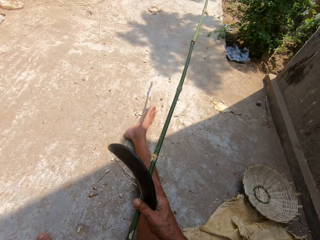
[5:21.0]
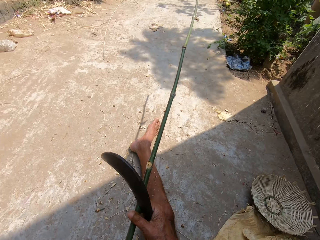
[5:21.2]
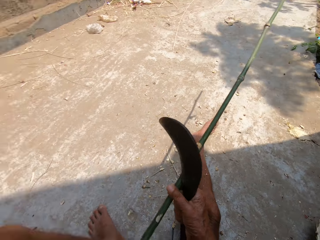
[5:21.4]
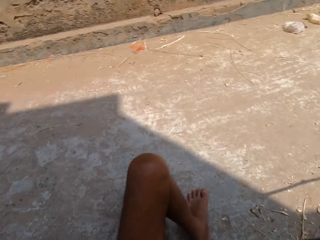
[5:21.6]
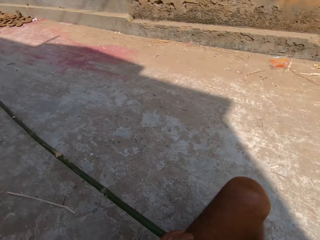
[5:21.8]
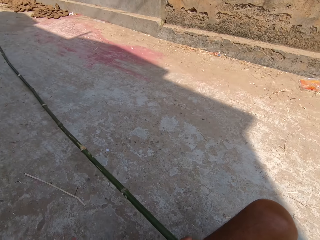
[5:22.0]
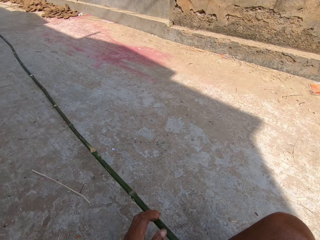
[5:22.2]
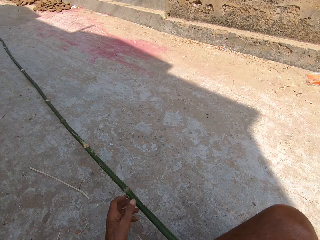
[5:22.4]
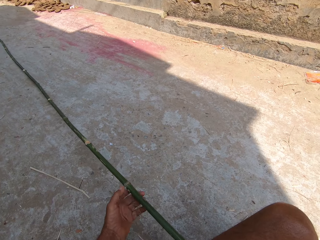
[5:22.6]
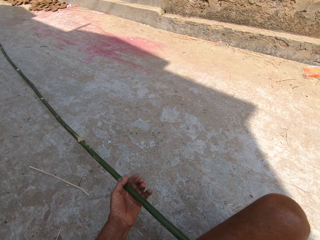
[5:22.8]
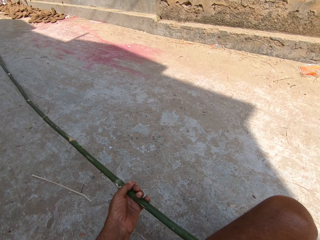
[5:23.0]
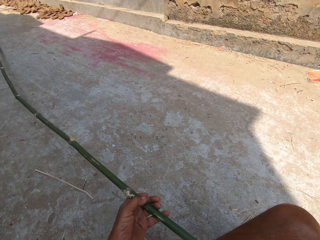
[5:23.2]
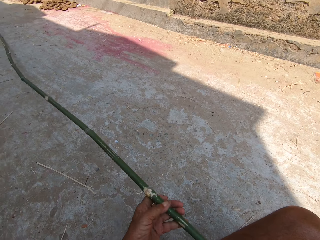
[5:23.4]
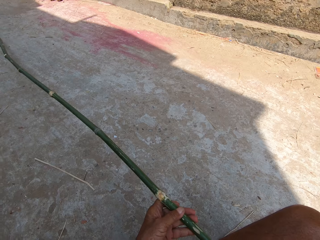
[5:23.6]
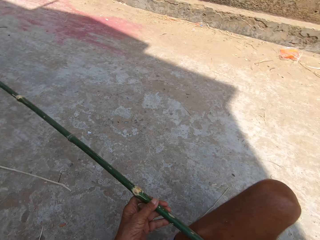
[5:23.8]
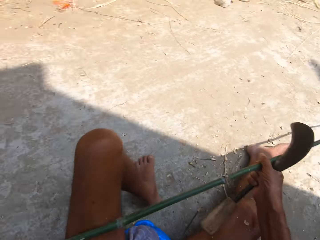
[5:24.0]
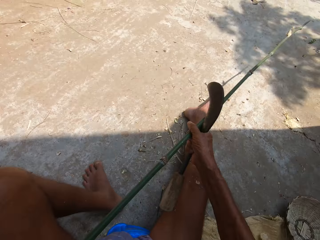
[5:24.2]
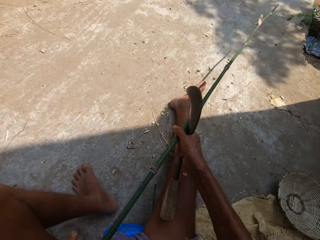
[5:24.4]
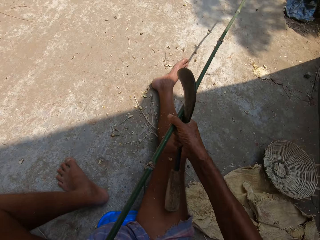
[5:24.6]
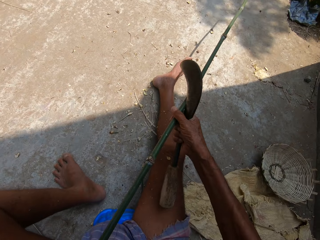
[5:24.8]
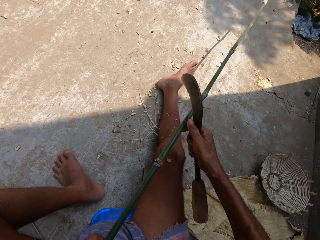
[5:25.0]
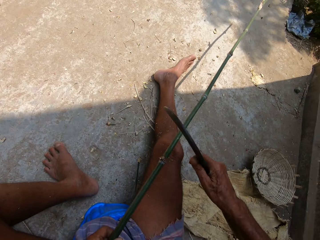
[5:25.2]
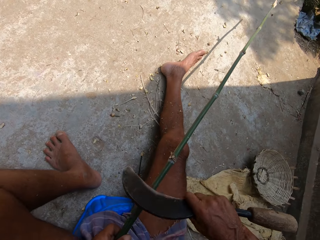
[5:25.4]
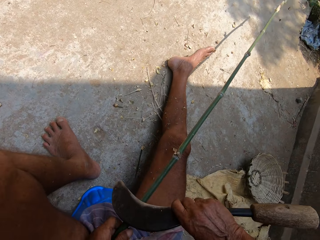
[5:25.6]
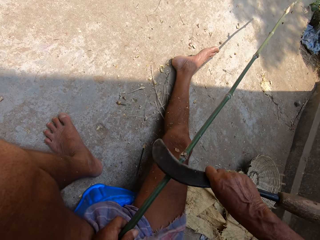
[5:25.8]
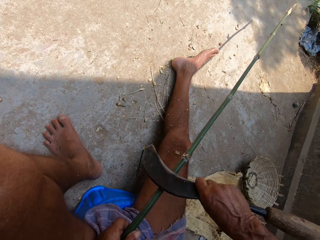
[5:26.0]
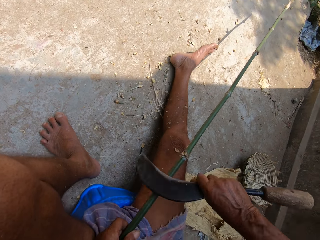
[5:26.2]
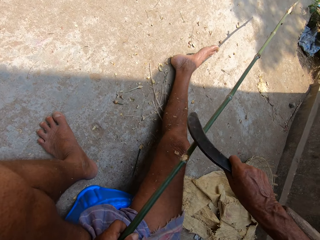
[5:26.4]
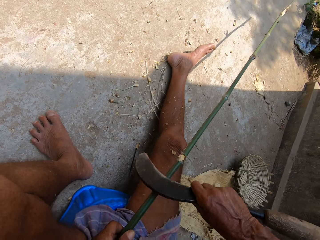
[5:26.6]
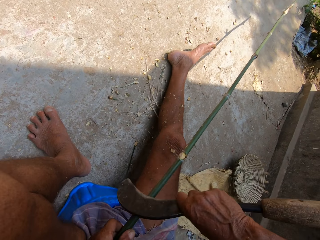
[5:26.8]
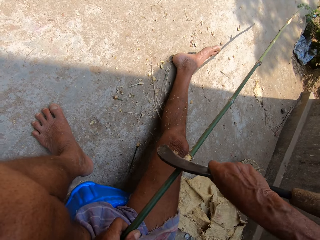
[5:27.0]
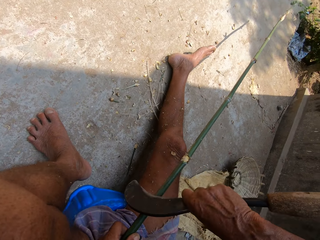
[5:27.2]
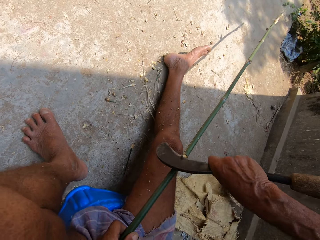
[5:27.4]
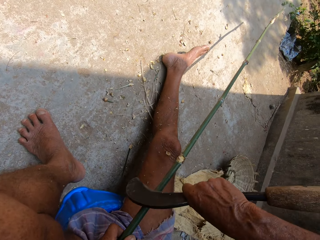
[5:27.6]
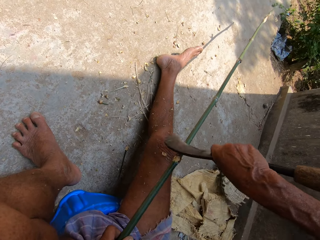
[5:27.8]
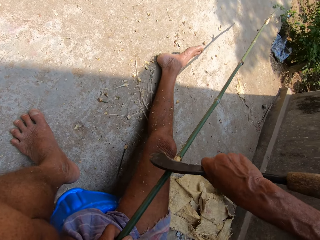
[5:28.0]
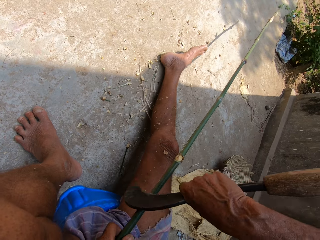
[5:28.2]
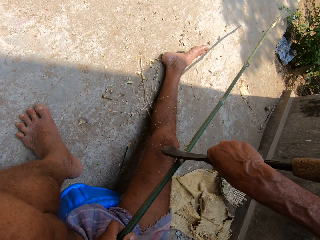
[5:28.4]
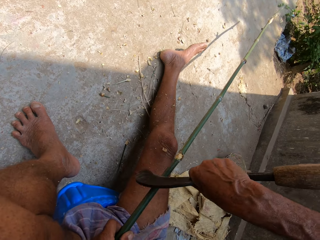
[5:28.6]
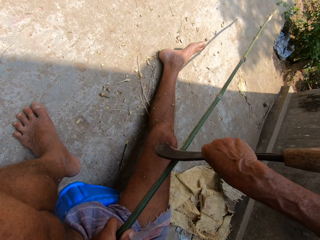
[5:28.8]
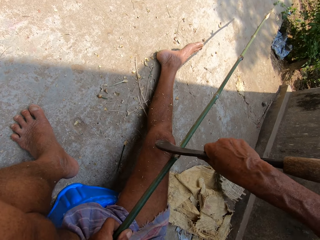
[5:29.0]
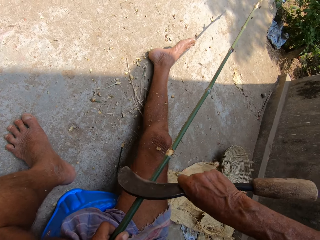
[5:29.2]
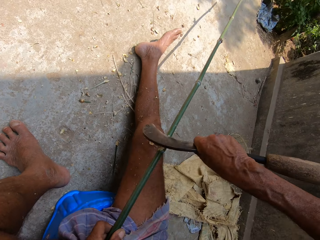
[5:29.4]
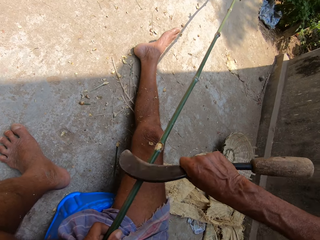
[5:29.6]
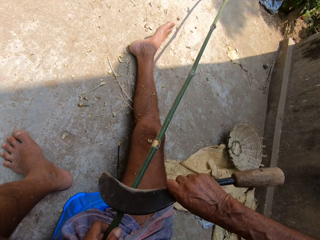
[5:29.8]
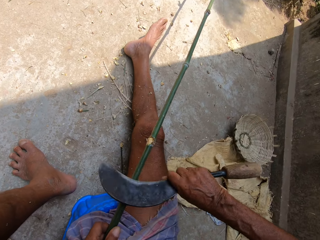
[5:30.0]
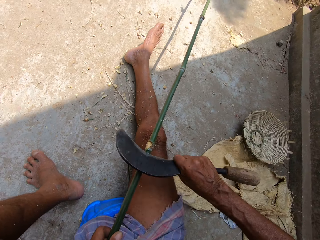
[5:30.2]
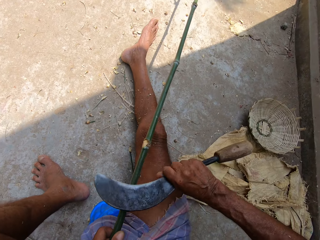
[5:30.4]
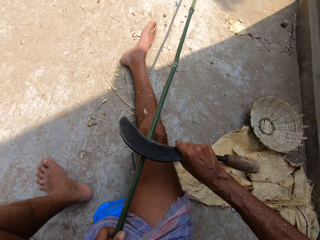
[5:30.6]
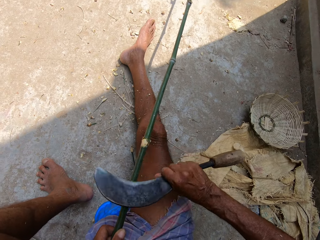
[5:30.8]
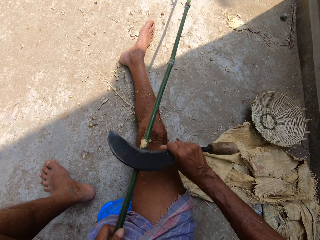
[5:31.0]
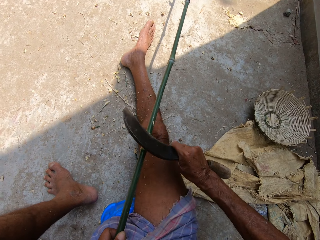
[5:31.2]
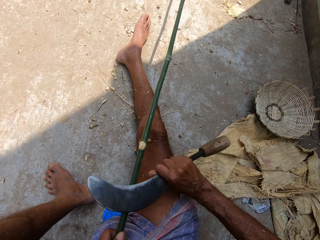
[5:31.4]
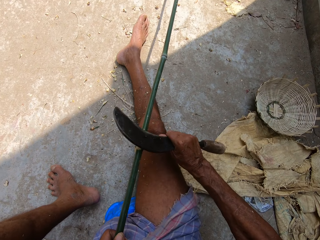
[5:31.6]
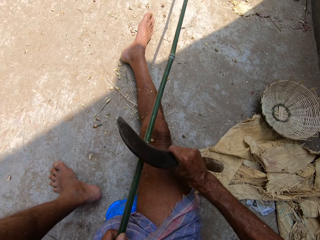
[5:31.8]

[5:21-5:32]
The camera wearer looks around. They adjust the wood and carve the wood with a sickle.

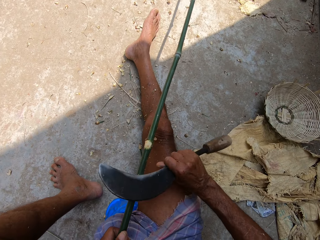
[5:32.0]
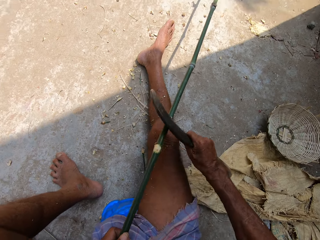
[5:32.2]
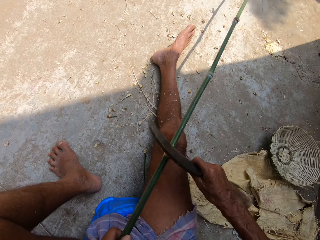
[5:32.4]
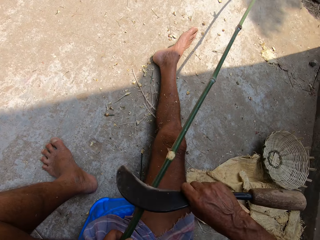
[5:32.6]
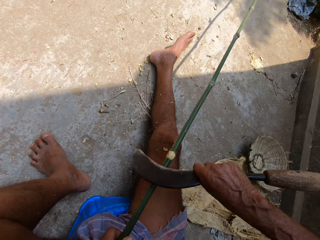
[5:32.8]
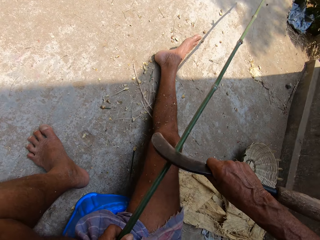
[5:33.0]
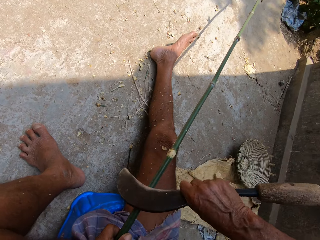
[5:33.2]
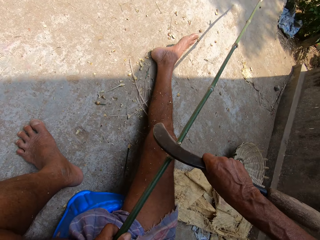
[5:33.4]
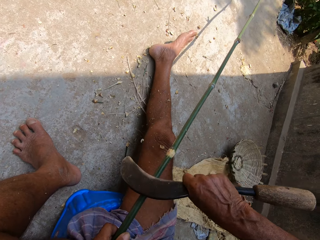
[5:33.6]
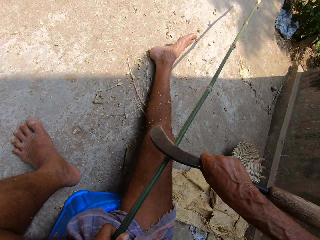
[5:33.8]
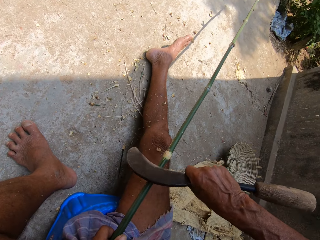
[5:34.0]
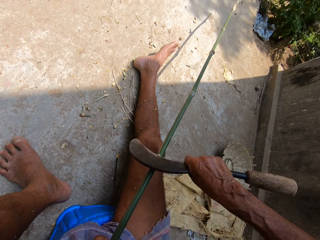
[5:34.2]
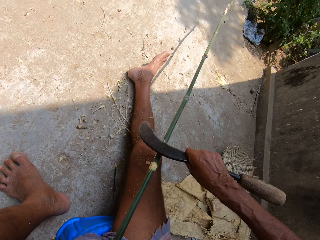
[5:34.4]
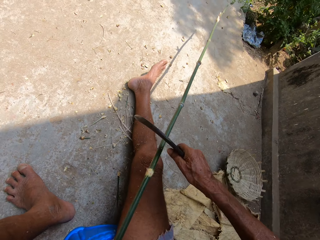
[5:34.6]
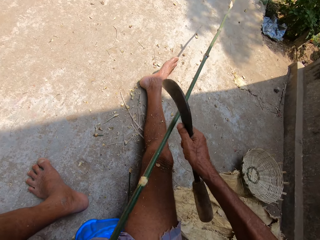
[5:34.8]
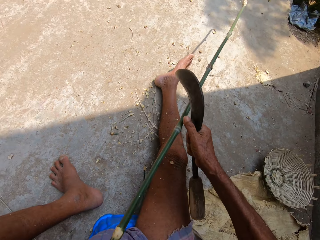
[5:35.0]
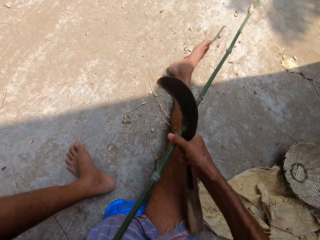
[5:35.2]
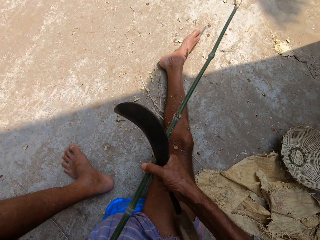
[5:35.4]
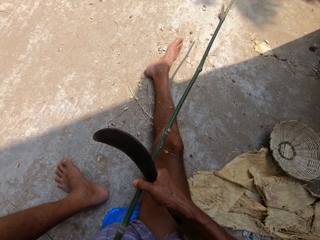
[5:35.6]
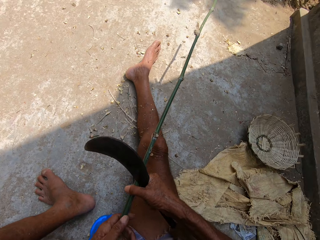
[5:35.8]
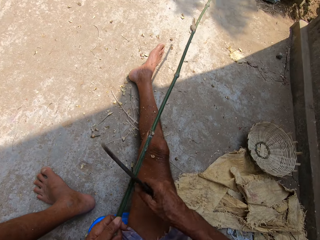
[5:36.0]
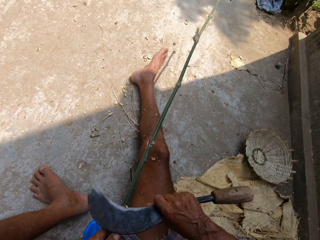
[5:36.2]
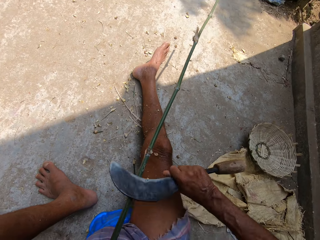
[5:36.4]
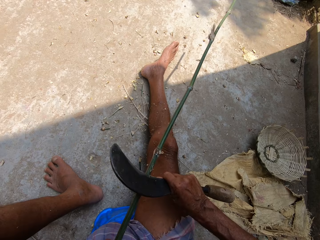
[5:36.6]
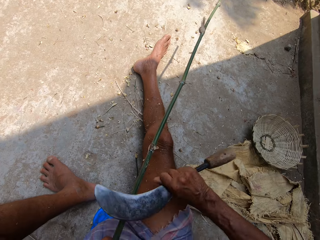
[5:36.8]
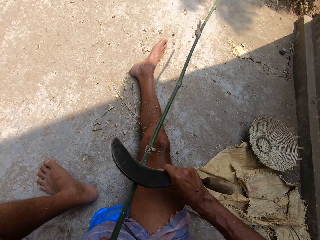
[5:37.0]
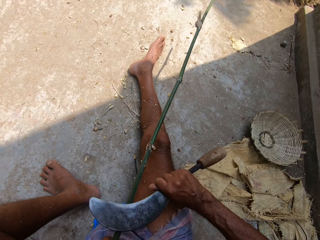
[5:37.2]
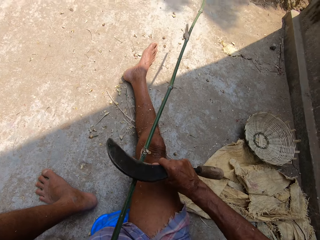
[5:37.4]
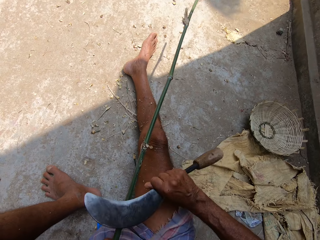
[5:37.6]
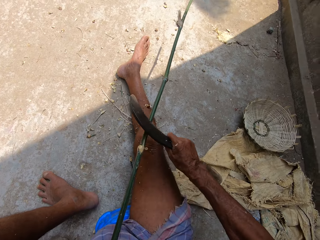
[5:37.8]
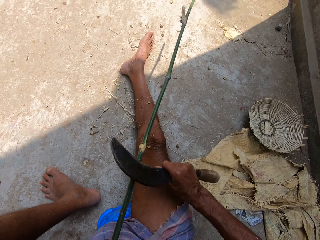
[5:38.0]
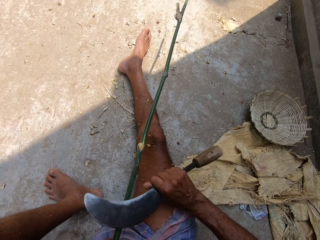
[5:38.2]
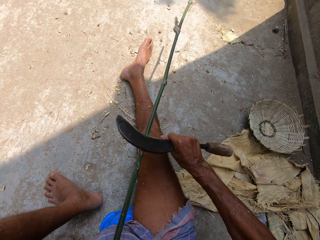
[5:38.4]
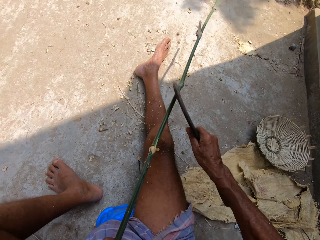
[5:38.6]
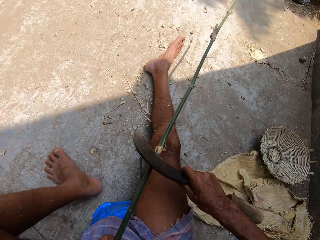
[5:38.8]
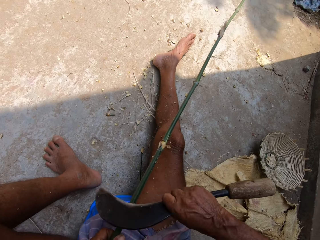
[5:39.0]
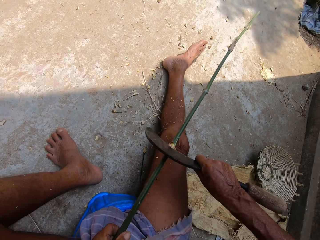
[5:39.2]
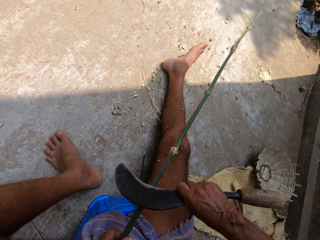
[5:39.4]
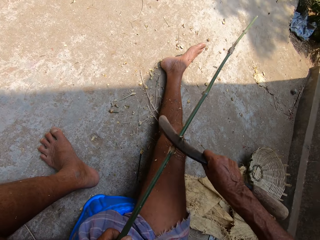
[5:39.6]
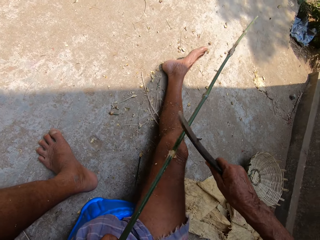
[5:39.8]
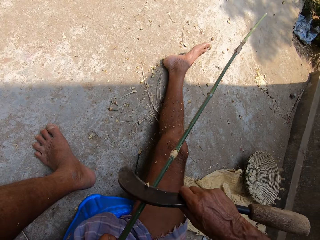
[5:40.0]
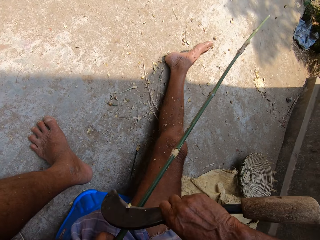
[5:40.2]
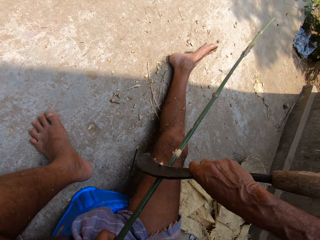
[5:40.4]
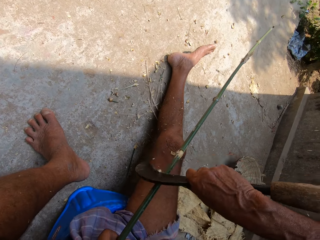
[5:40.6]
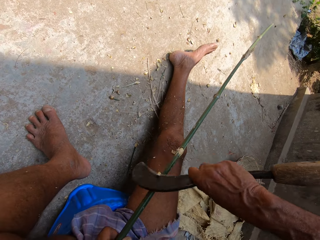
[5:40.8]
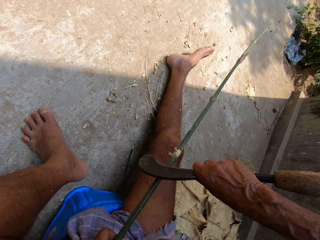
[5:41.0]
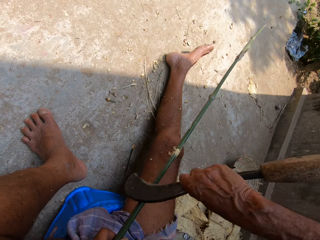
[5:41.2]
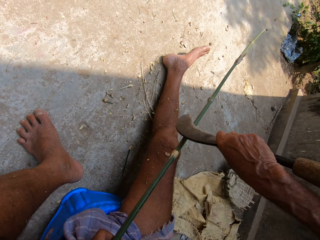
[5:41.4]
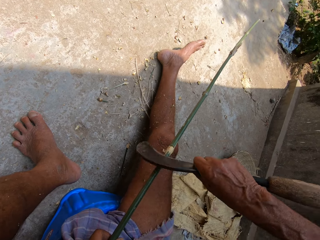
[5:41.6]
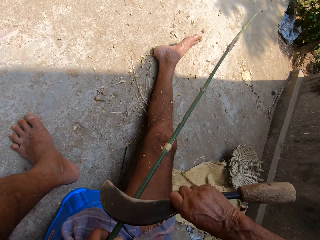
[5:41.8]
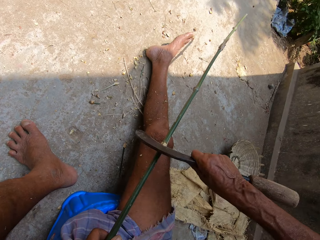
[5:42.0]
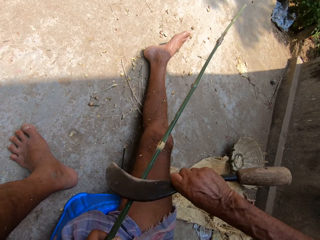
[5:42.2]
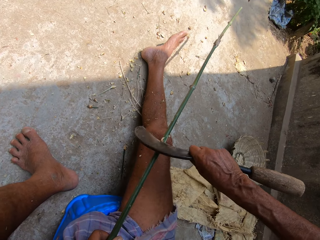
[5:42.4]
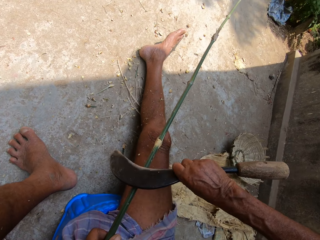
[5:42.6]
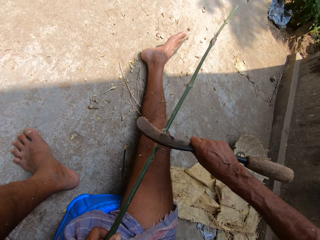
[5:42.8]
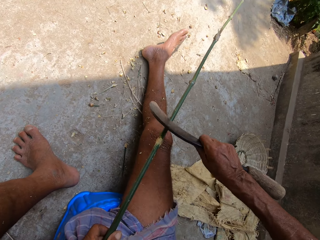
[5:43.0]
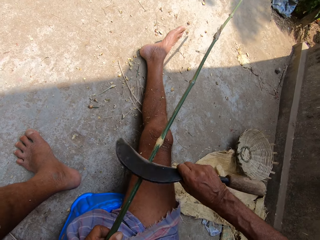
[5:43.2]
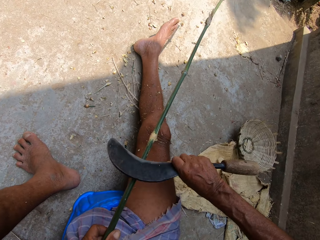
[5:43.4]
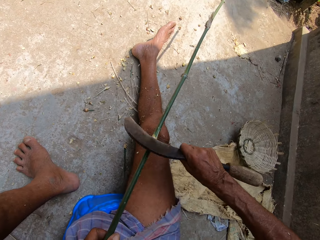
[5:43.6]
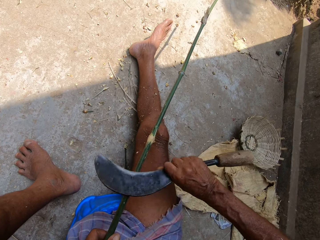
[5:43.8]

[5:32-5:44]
The camera wearer adjusts the bamboo stick closer to his left hand. He pulls the wood. He shaves the back of the bamboo stick with a sickle blade in his right hand.
